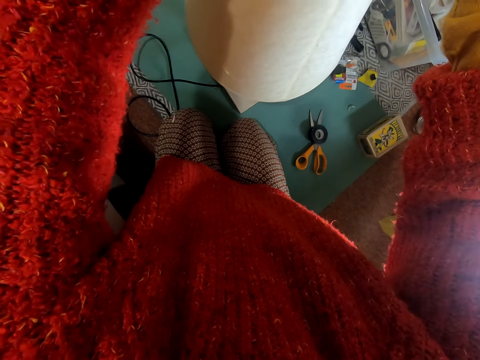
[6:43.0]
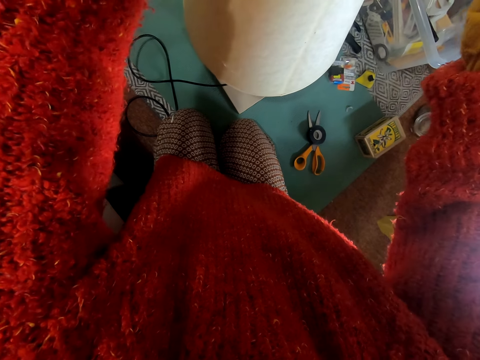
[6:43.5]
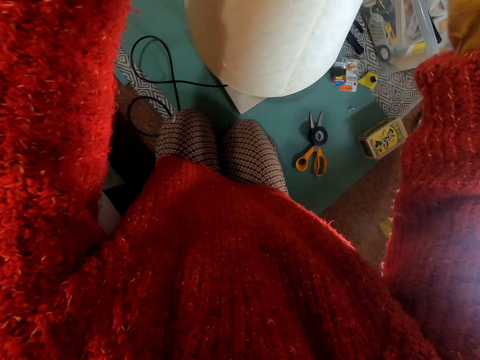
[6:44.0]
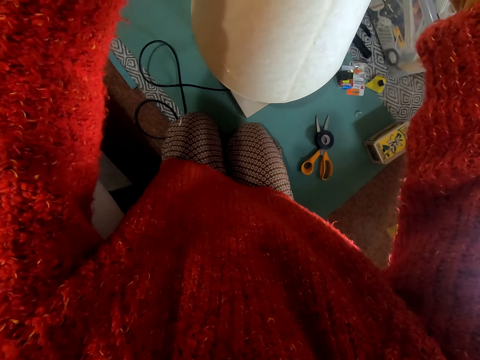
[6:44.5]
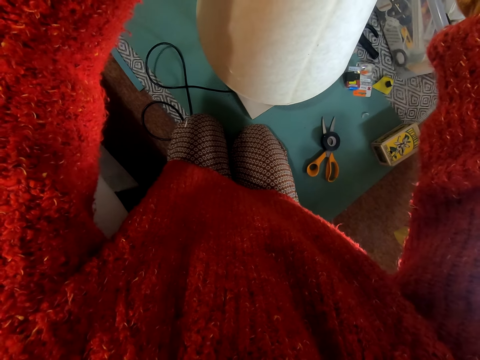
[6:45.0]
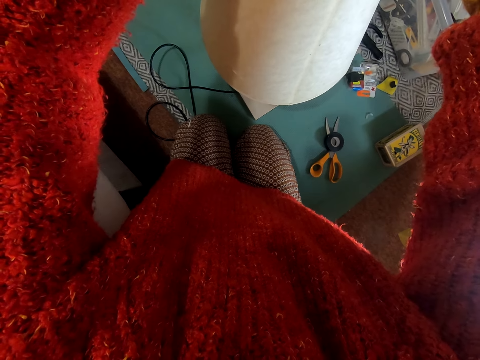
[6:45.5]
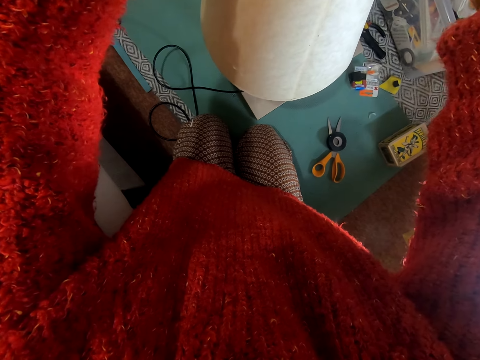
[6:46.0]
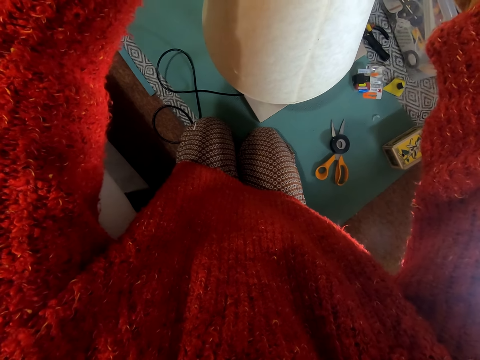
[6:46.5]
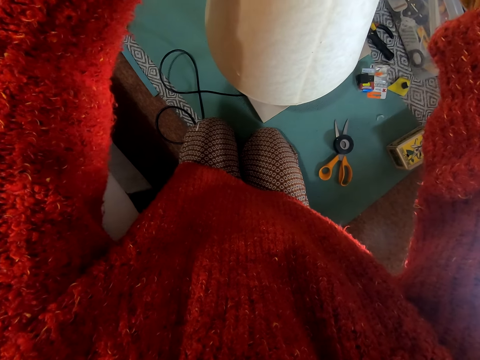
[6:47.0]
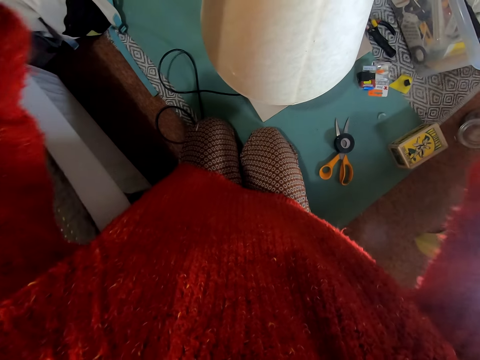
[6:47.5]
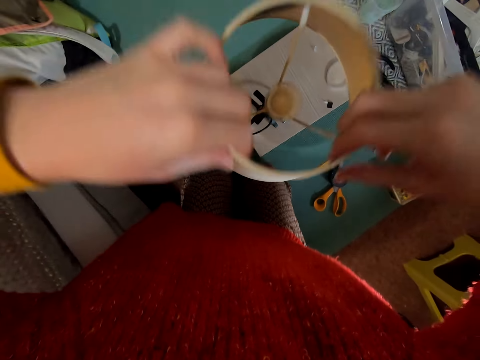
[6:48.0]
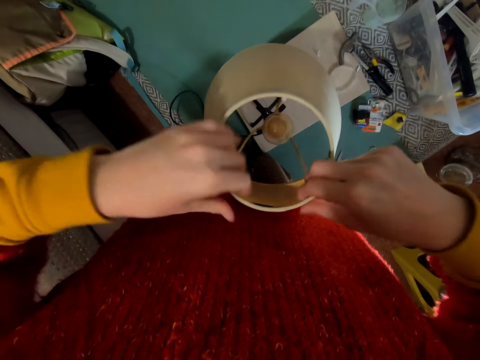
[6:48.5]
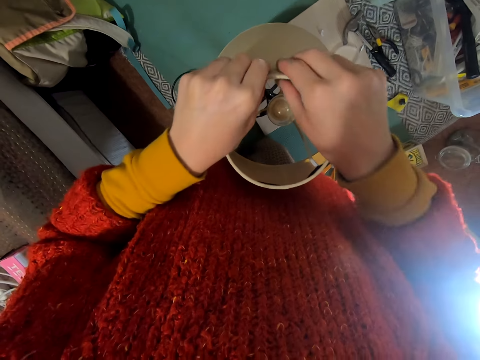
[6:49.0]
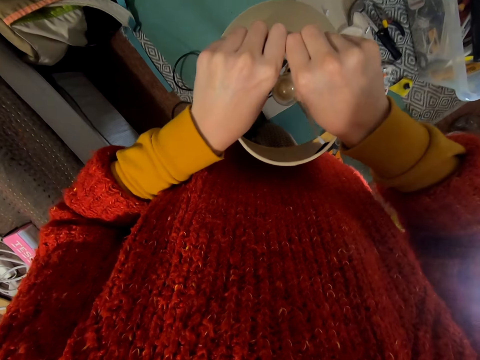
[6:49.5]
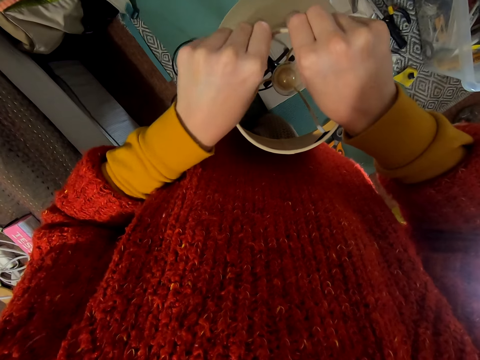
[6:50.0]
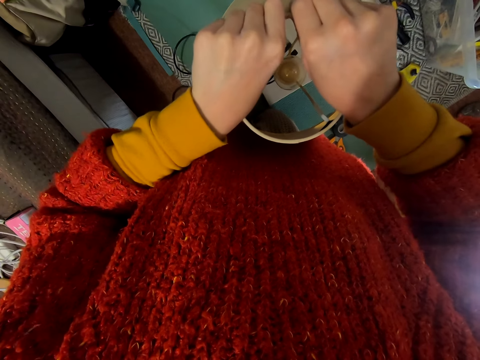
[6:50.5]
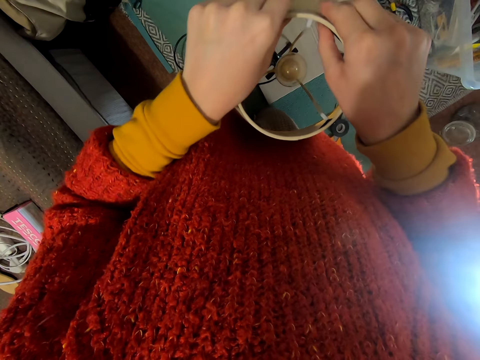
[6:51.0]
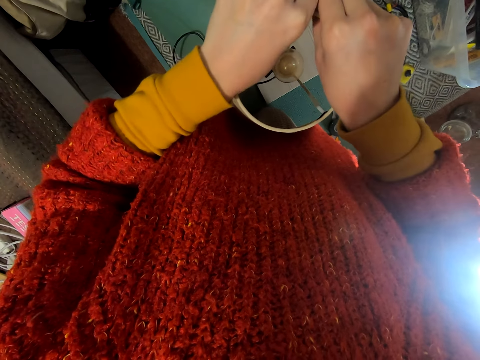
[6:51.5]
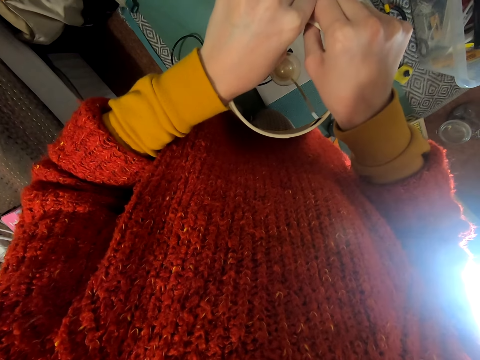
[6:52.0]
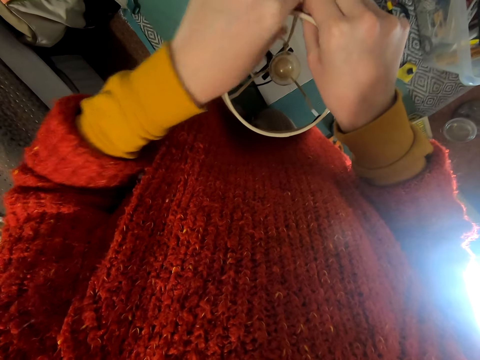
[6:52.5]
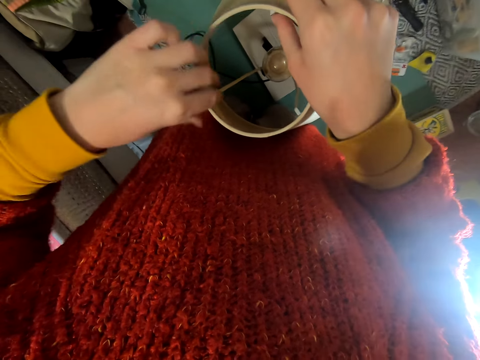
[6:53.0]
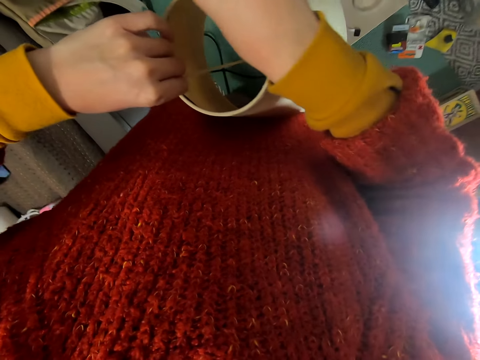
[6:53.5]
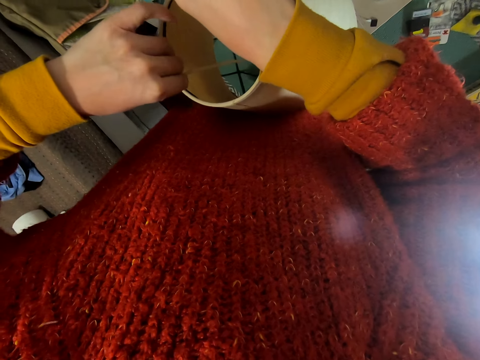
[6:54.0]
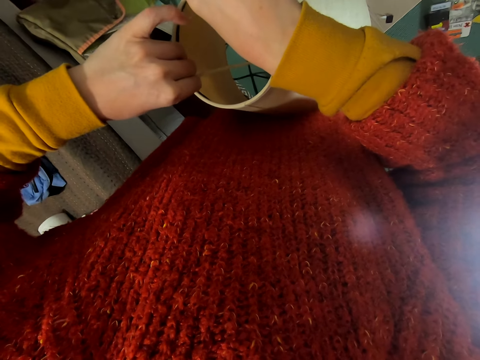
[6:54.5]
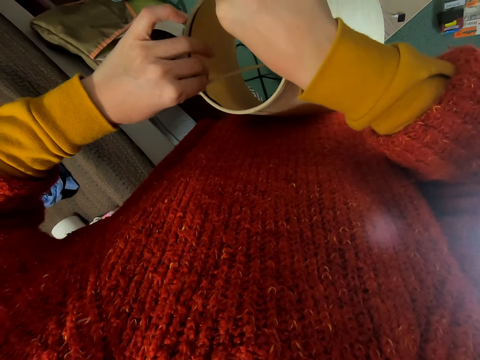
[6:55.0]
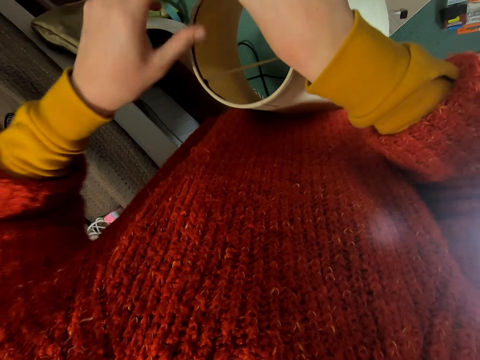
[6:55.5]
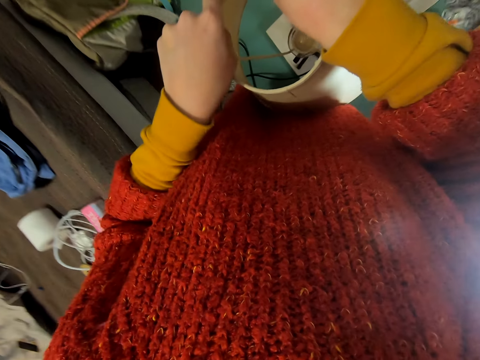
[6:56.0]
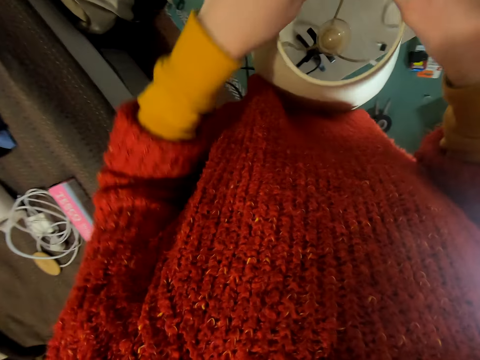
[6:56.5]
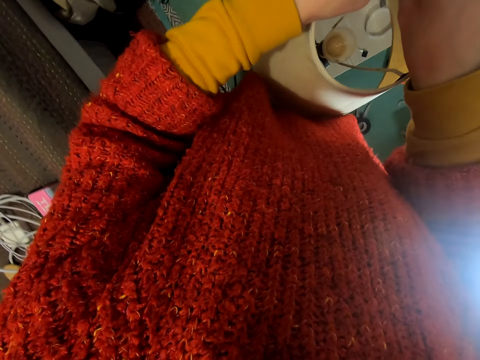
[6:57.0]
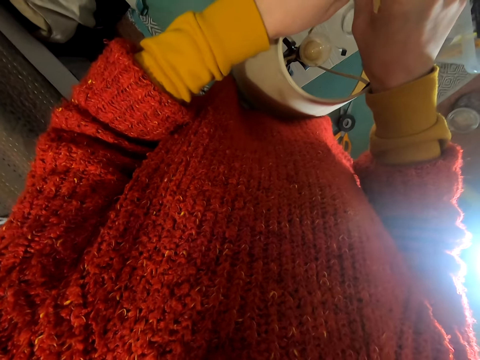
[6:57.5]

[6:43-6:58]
The camera wearer sticks tape around.

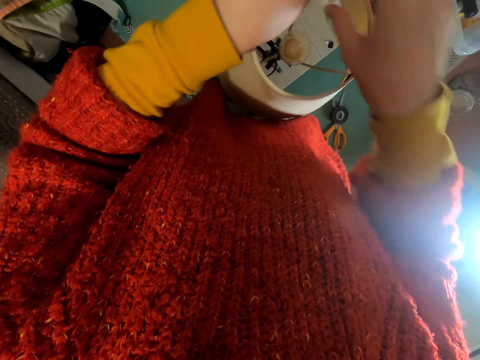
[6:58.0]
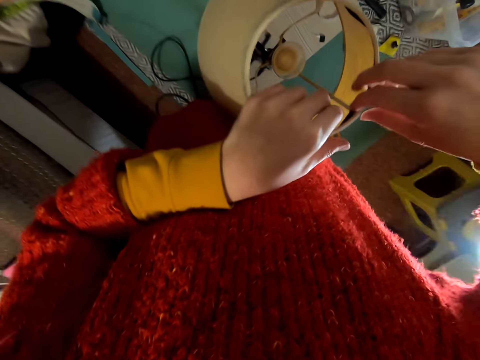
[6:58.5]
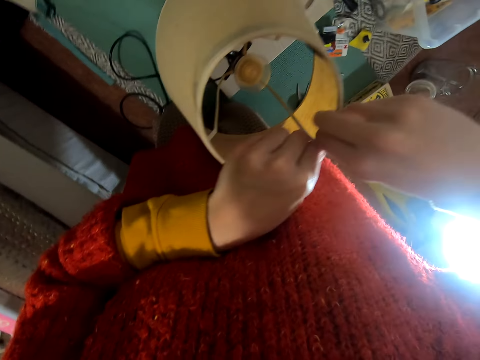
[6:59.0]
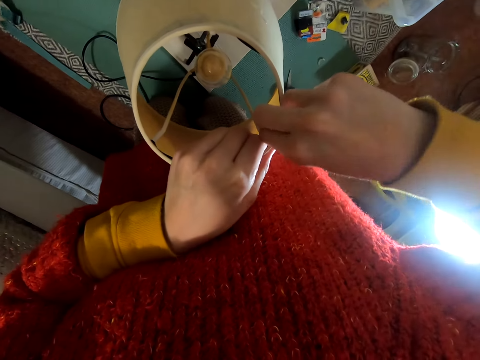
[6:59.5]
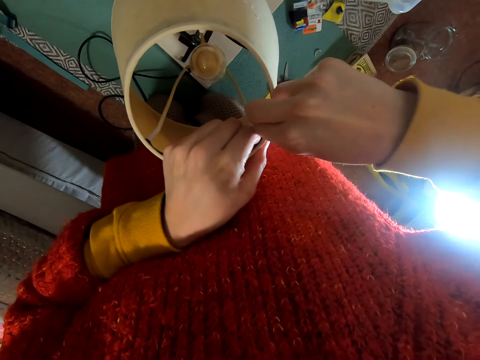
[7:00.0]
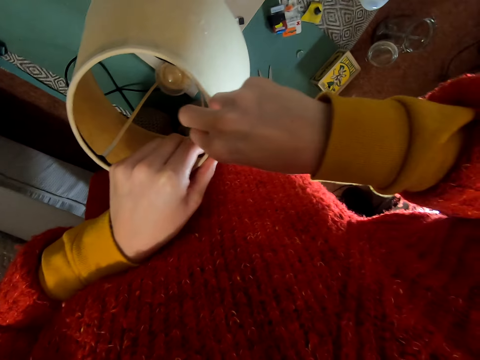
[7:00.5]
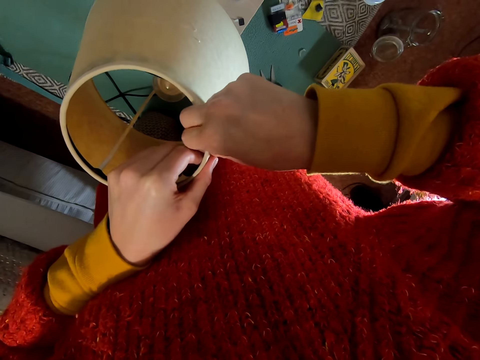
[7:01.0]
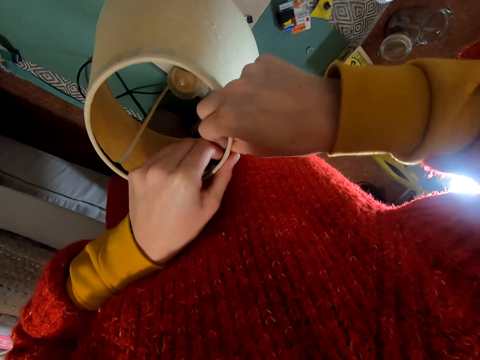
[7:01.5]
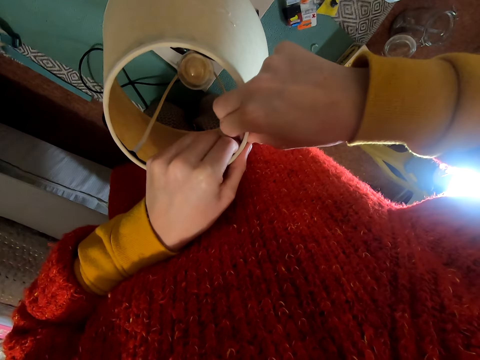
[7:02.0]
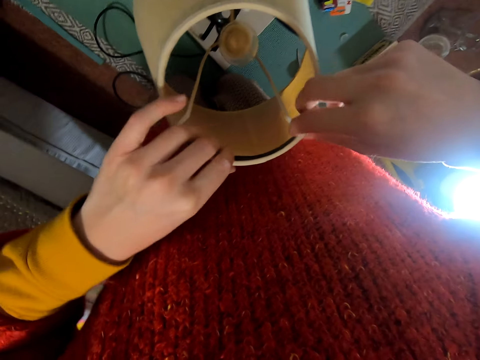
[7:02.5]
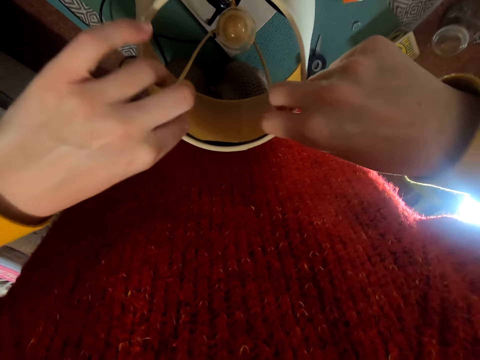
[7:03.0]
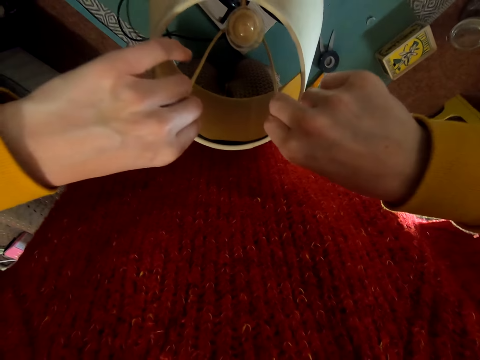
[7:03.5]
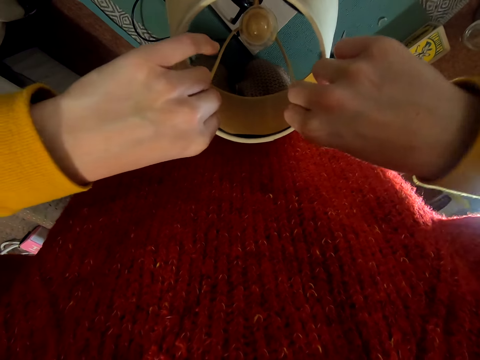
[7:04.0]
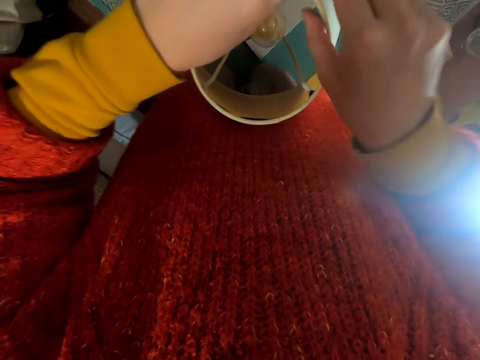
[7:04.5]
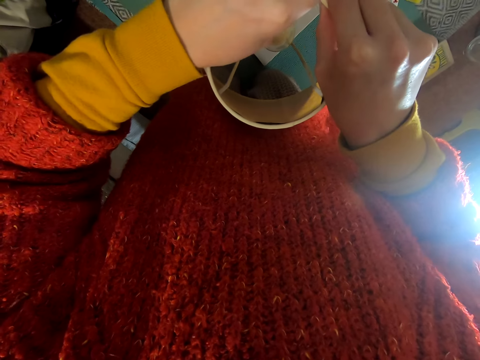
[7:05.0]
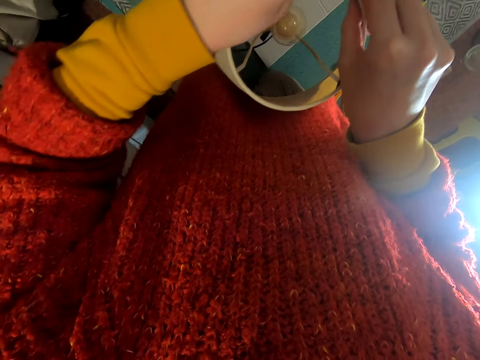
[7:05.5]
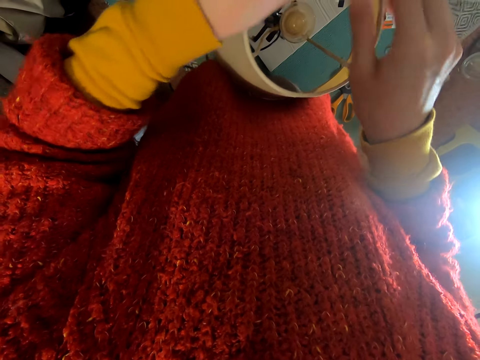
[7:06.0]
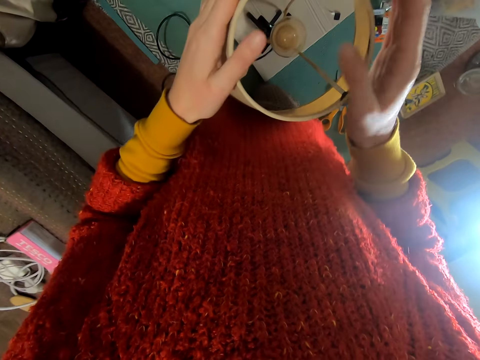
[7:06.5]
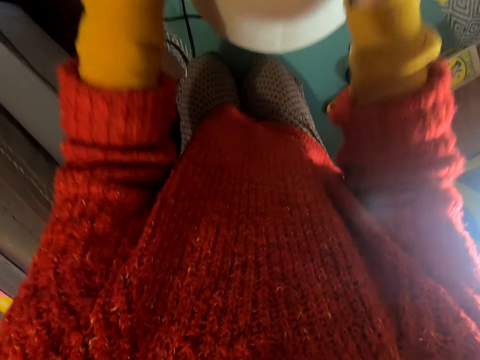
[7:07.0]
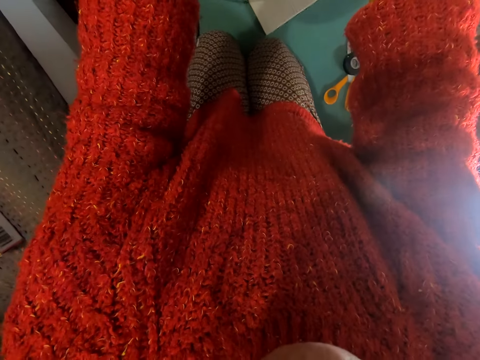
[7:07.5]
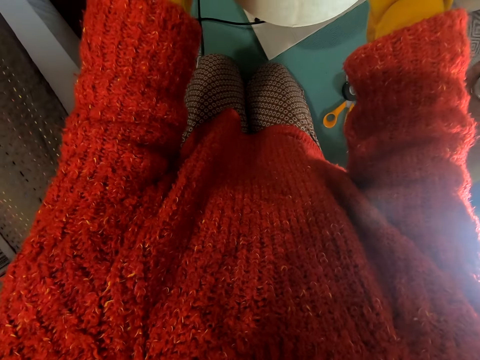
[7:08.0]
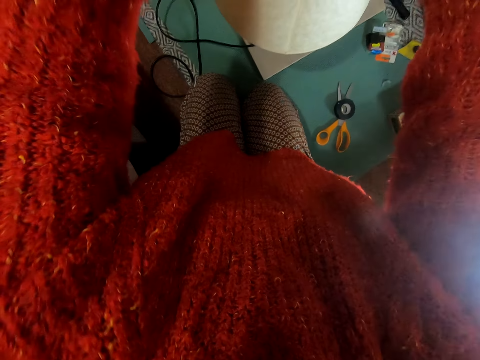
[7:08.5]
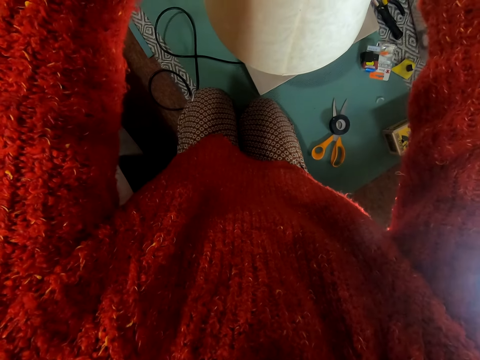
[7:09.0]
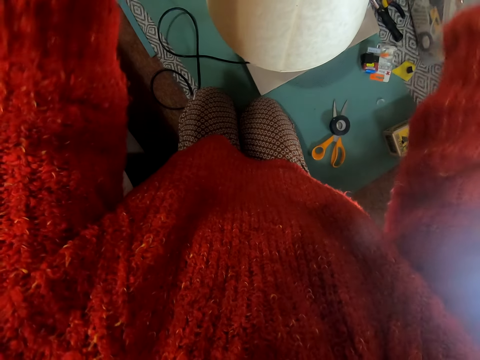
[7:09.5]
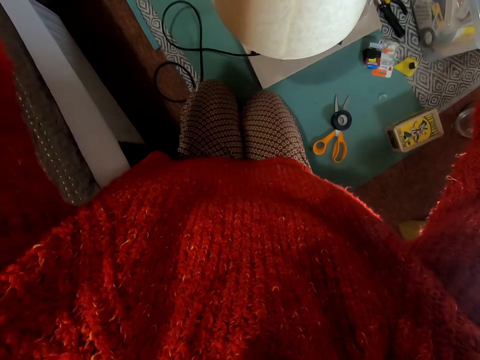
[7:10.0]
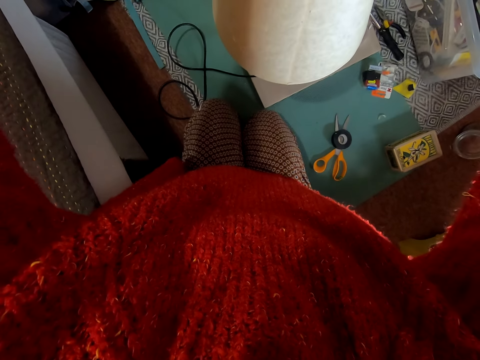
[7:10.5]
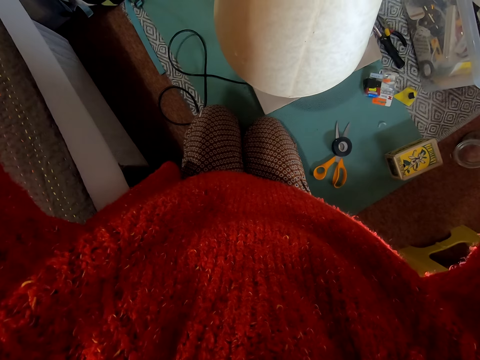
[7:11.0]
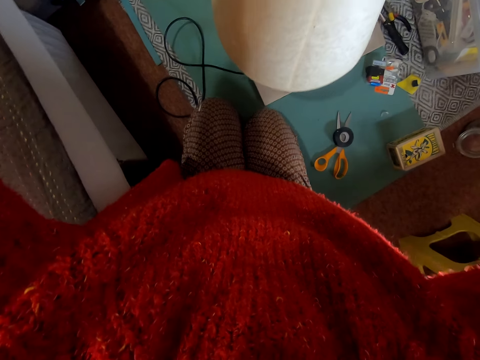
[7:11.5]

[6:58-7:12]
The camera wearer presses the tape.
